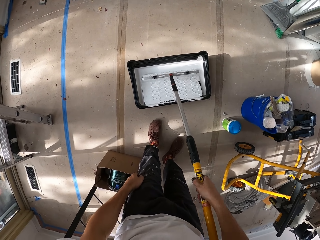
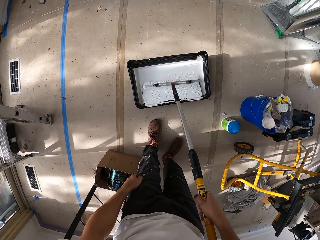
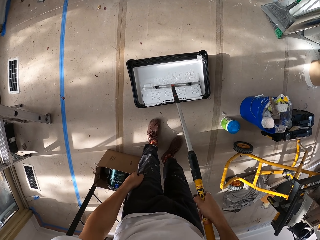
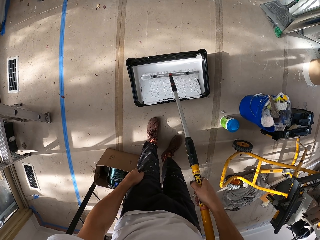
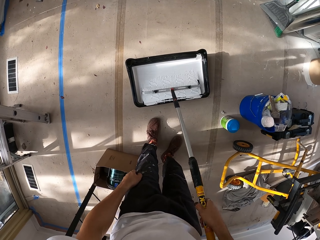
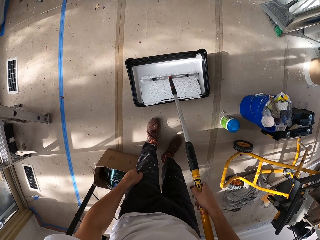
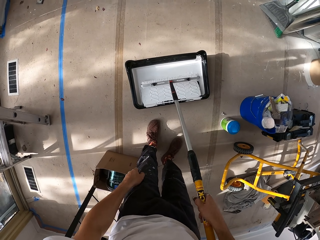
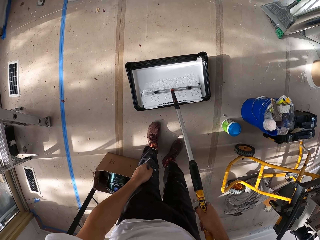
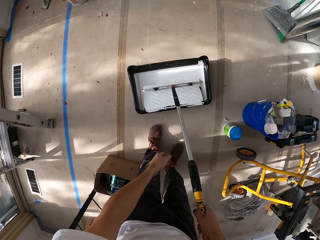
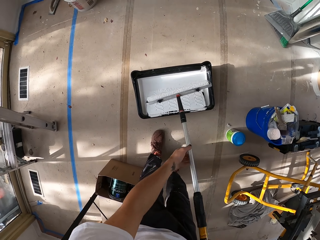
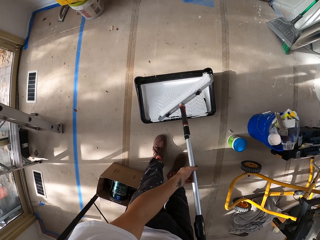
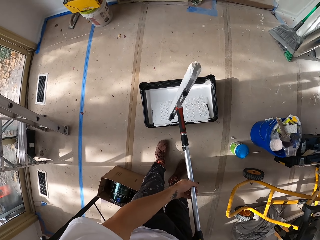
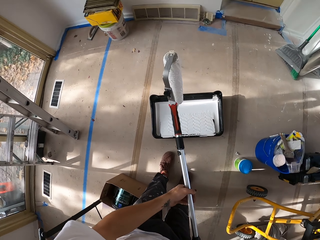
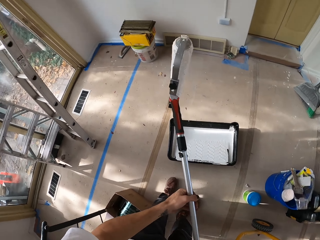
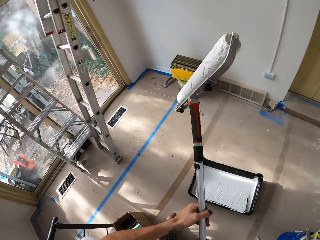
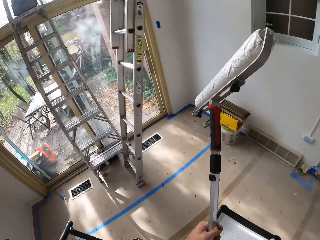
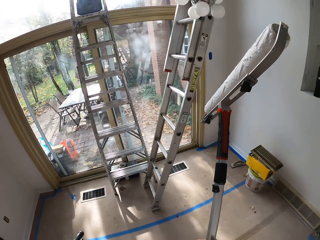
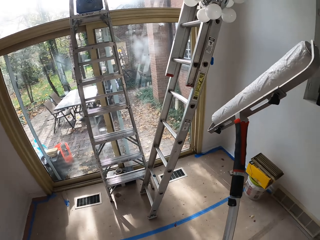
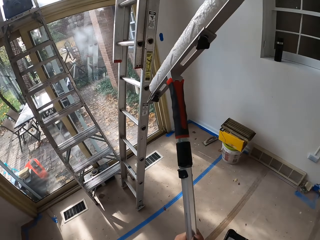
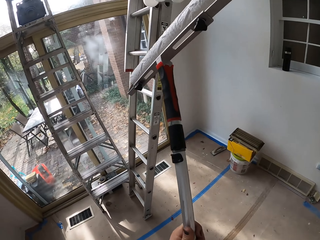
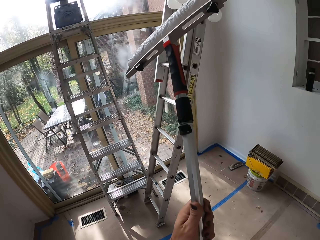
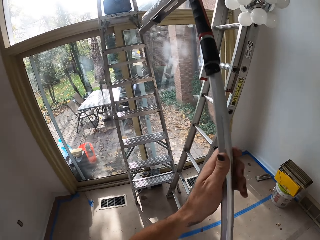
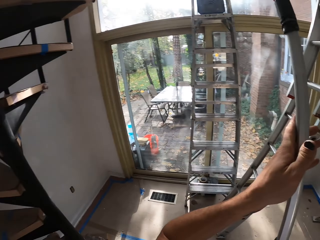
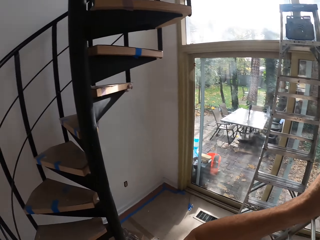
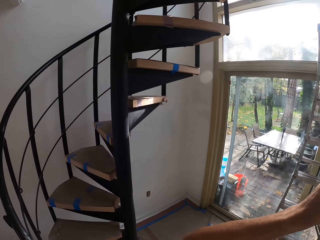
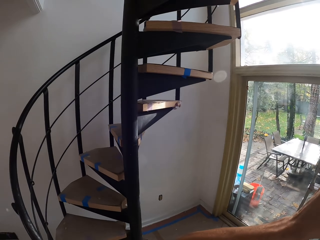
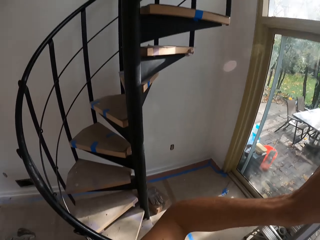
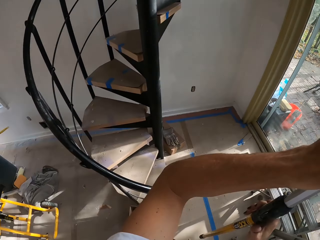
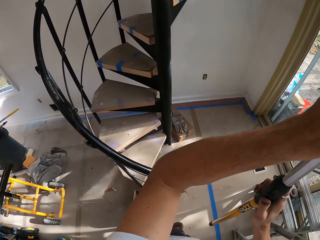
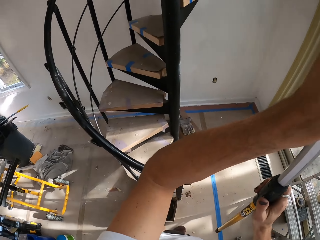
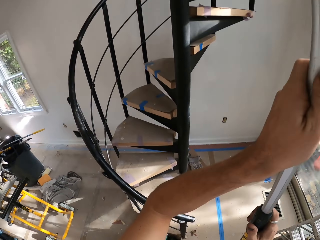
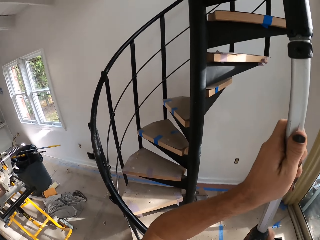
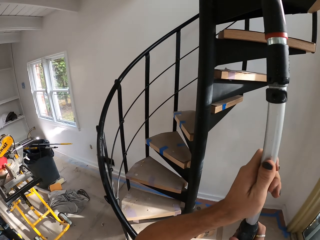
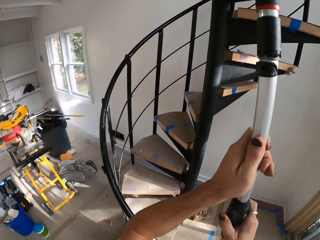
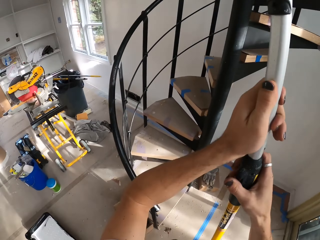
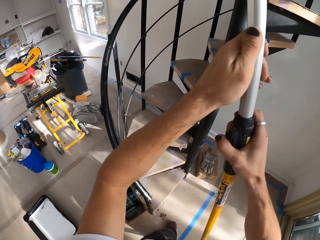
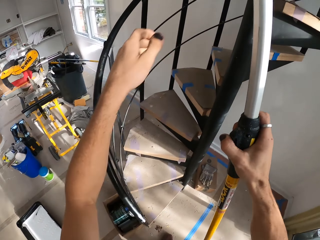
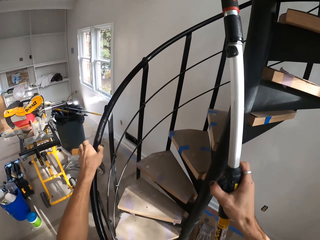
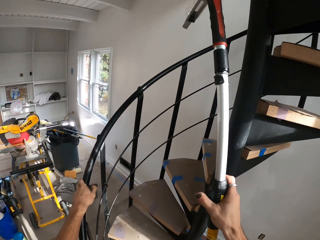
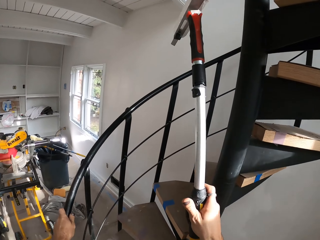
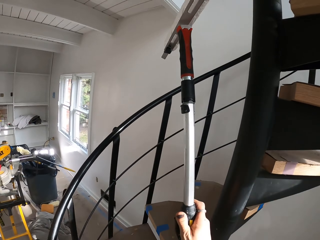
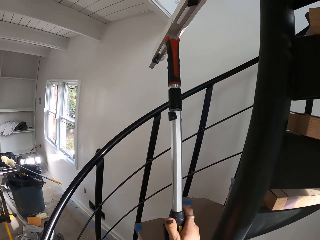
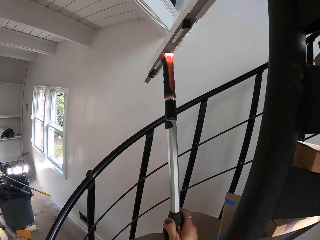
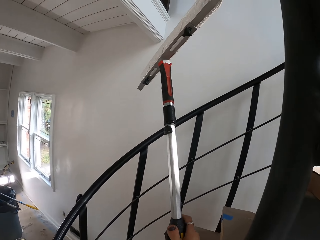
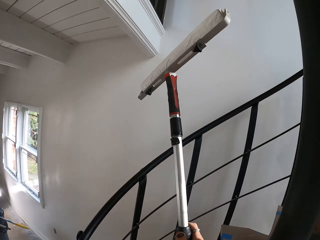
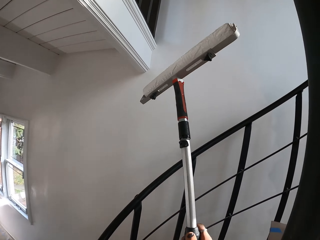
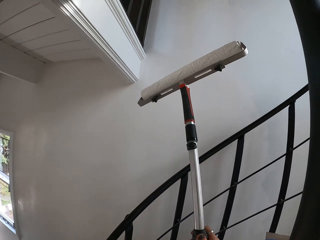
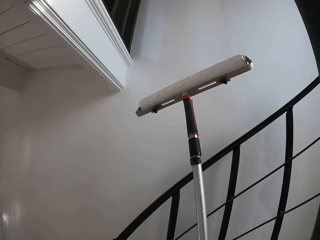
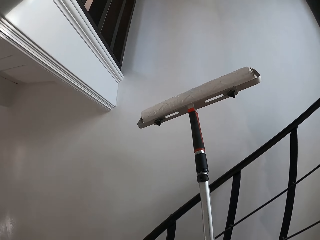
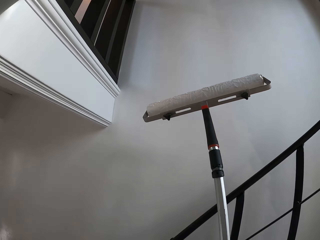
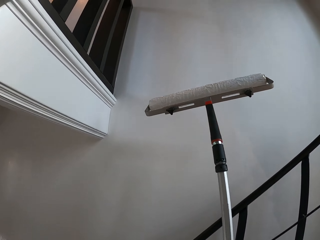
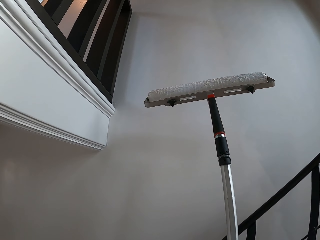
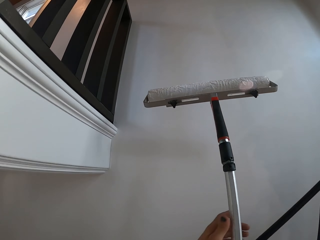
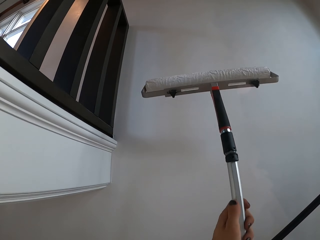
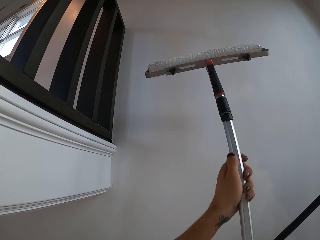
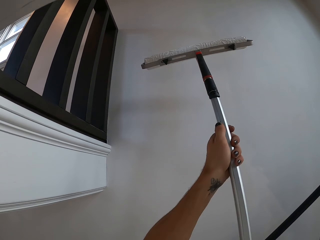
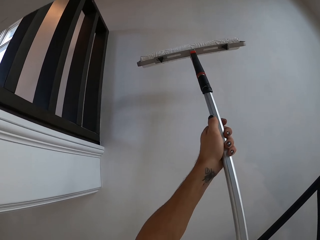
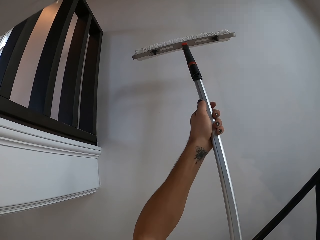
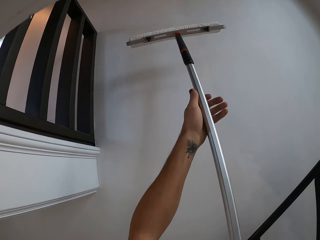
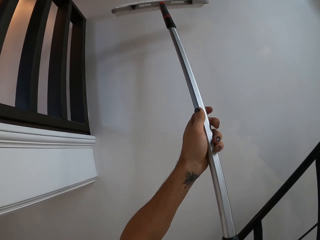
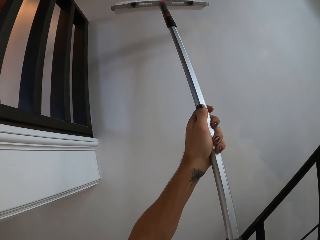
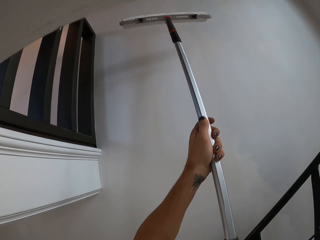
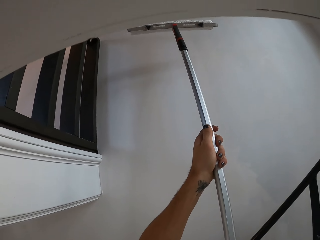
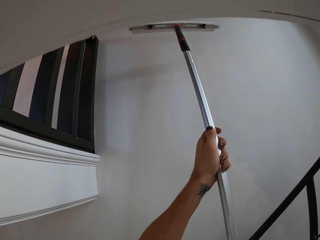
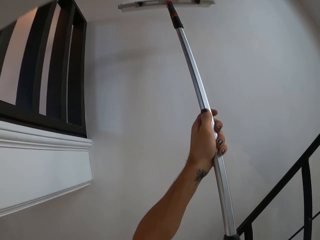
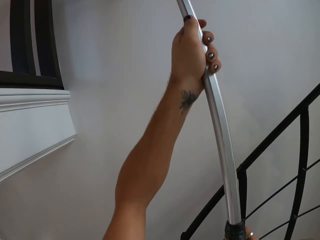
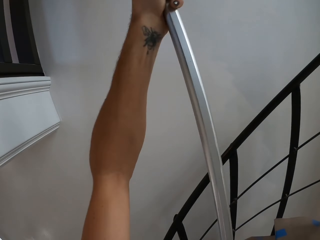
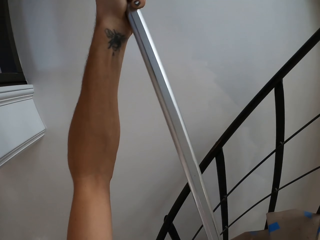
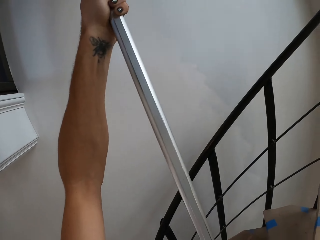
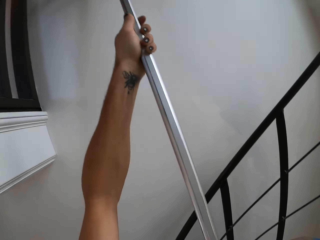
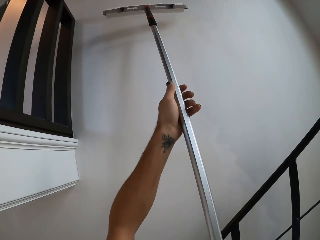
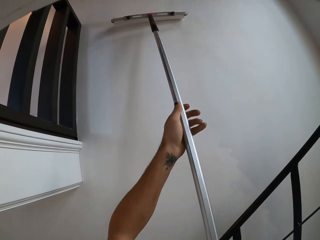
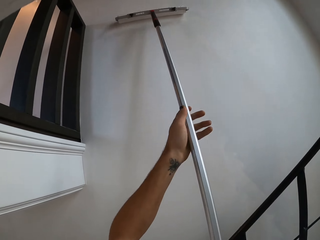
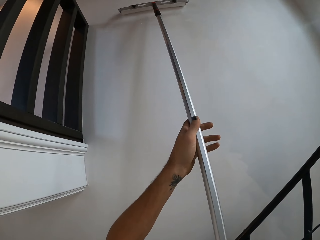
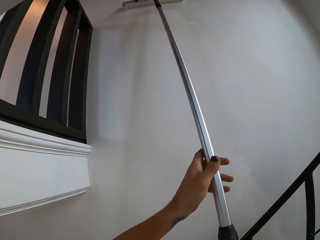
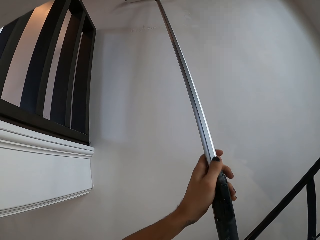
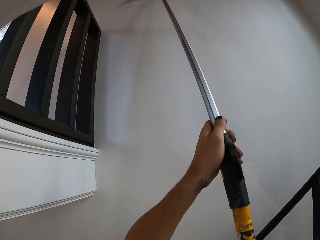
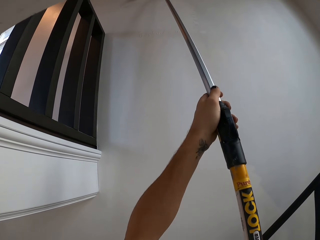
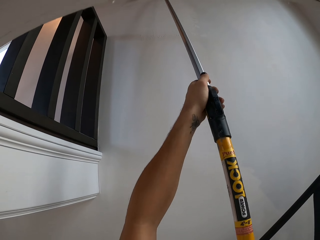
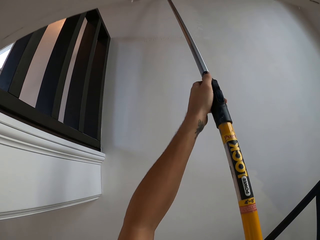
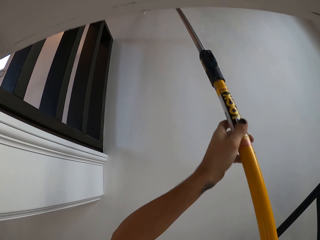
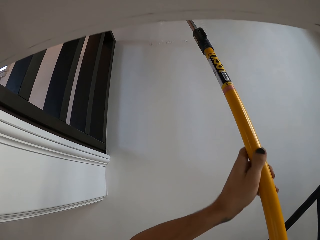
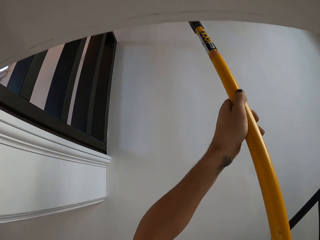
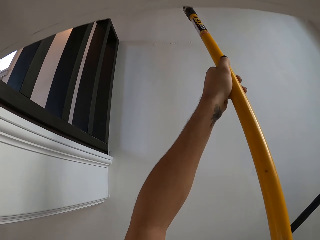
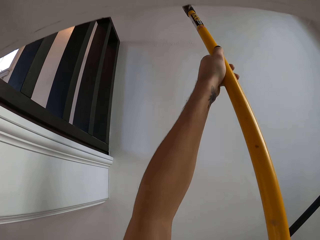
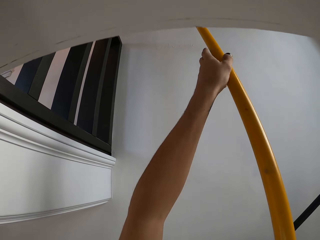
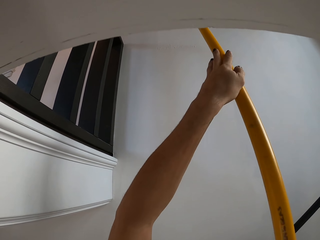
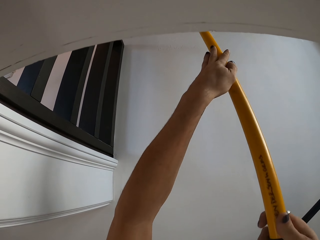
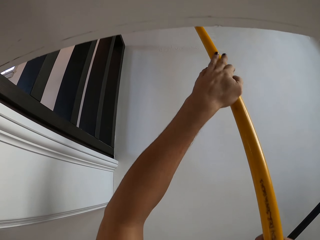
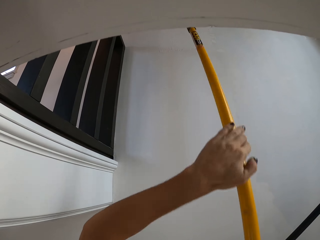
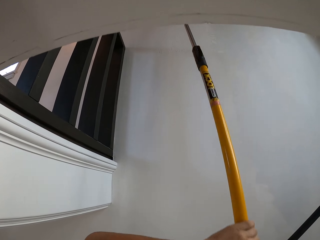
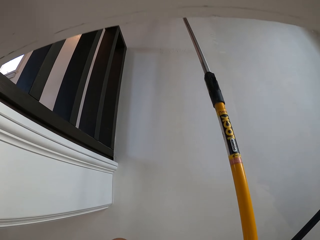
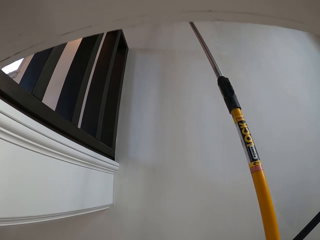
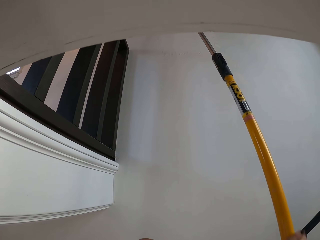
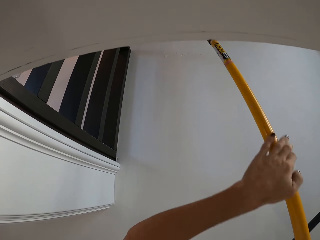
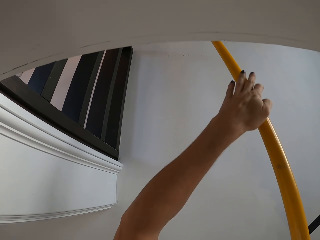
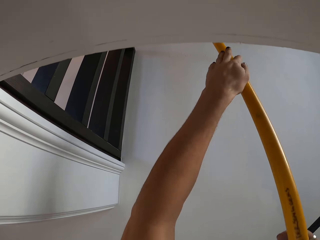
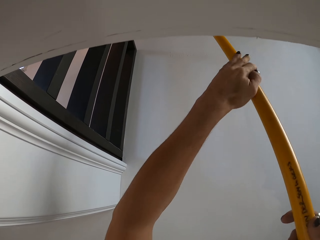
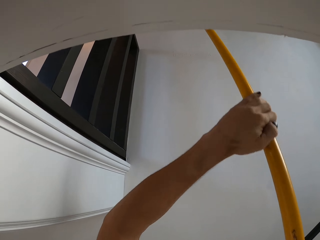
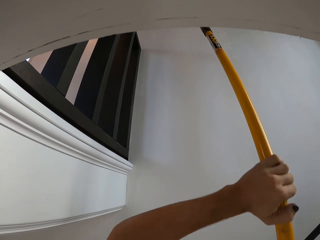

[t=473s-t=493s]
The camera wearer carries the brush on the floor. They turn around the room. They carry the paintbrush upstairs. They stretch the paintbrush handle. They apply paint on the wall with a paint roller.

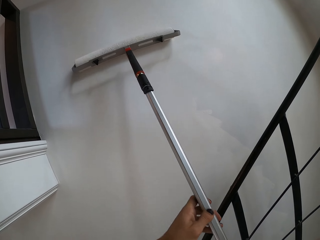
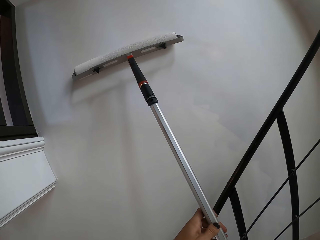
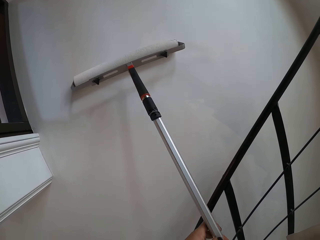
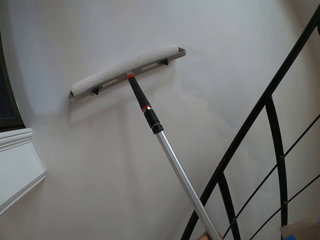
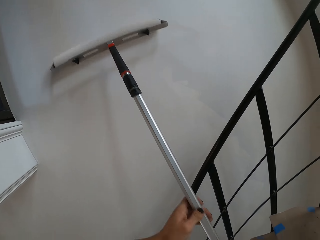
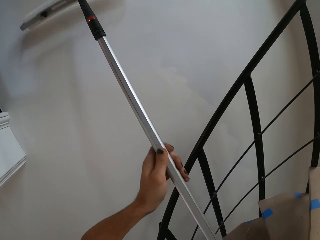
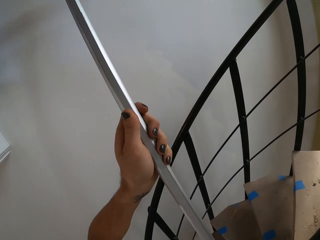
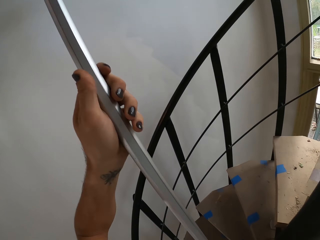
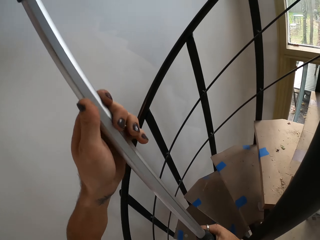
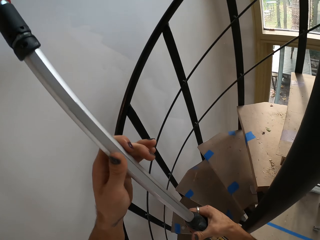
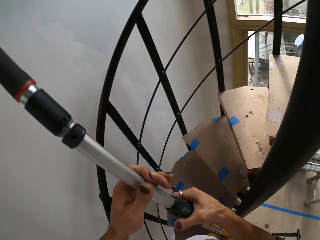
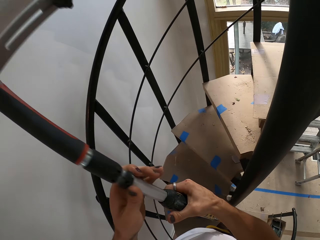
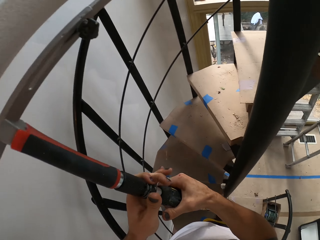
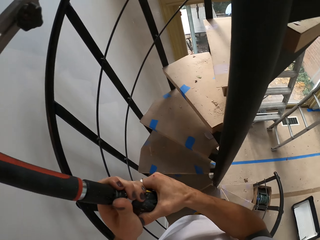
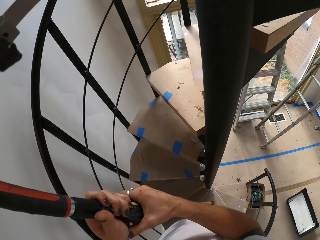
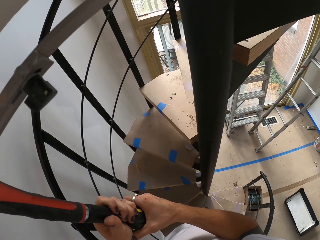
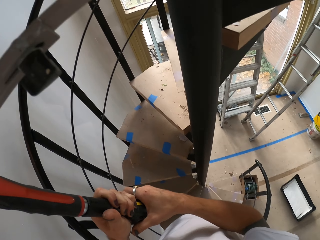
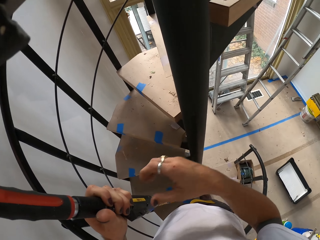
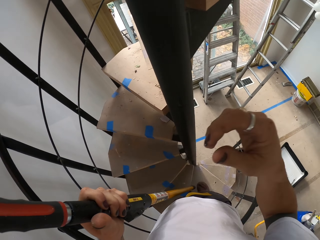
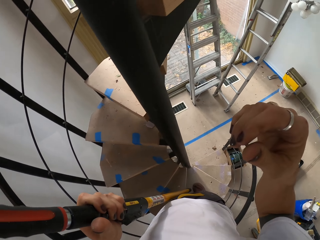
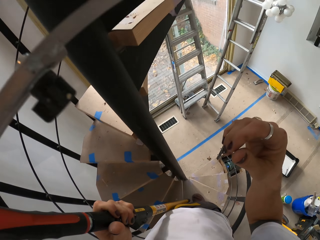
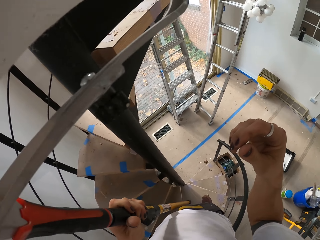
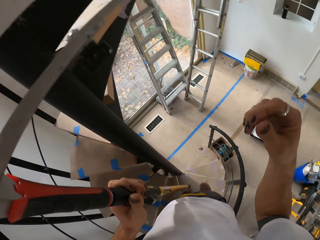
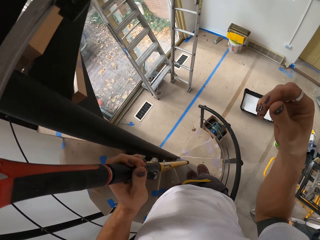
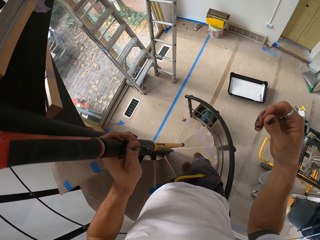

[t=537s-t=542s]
The camera wearer folds a paintbrush. They hold a paint roller.
